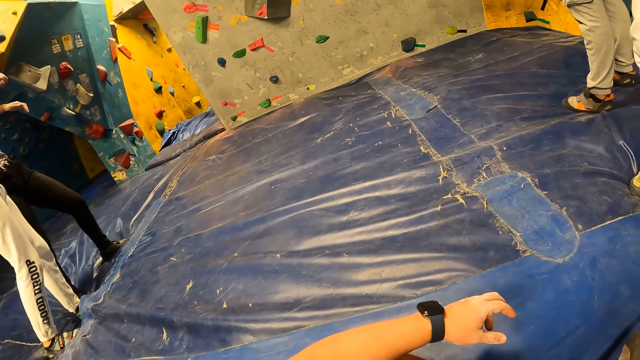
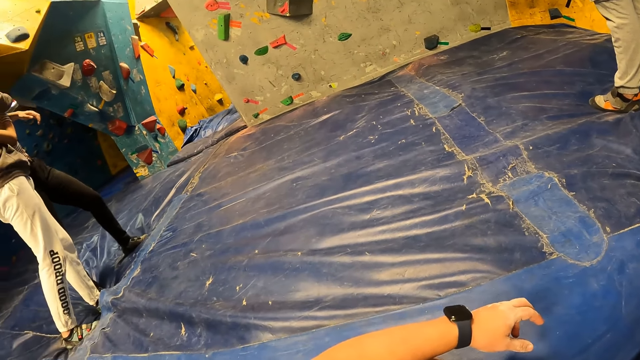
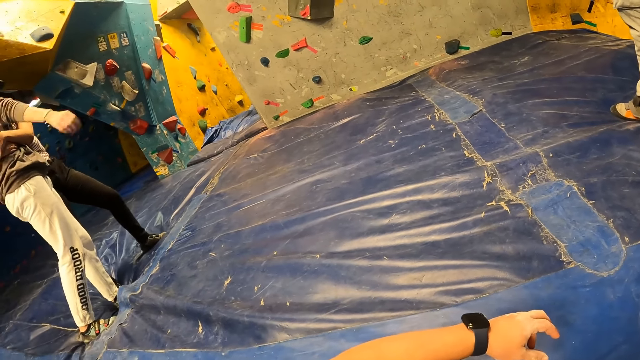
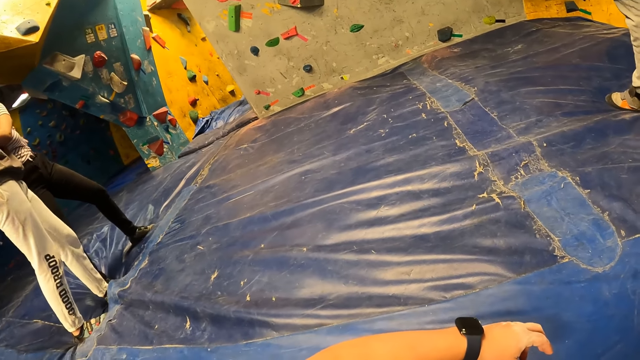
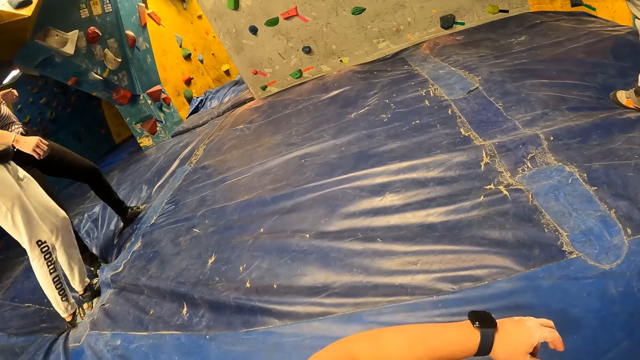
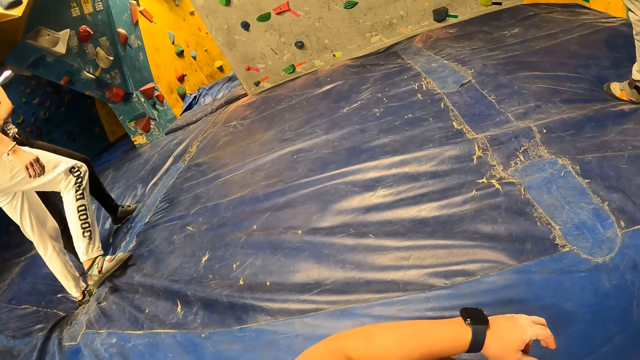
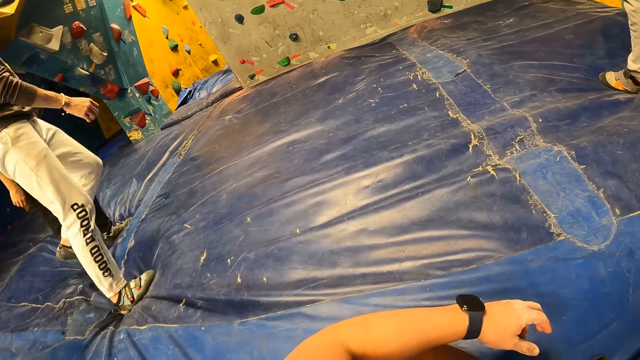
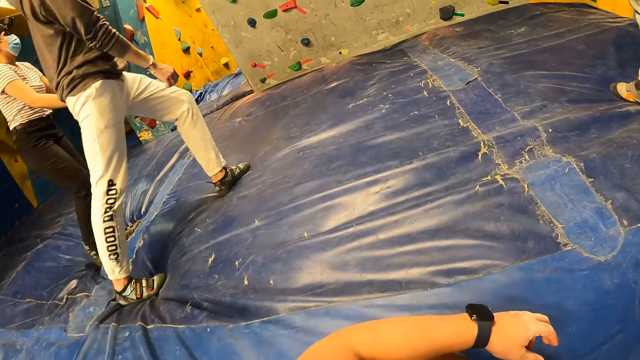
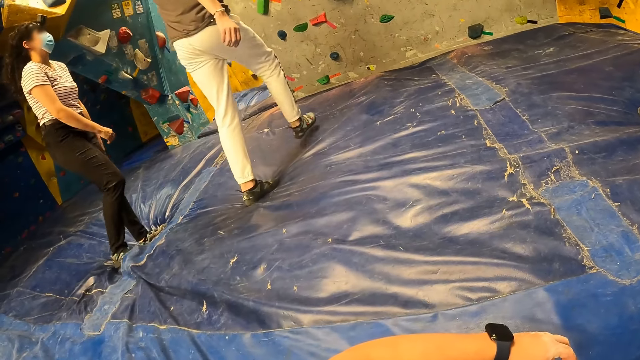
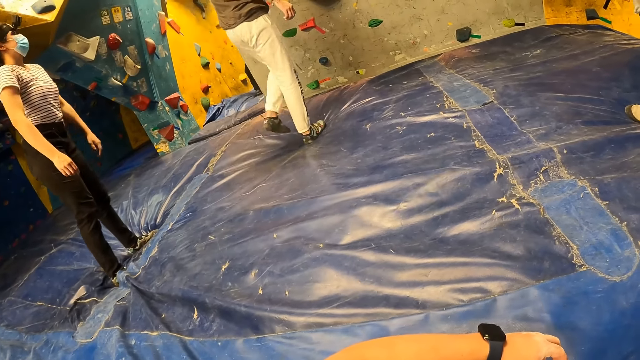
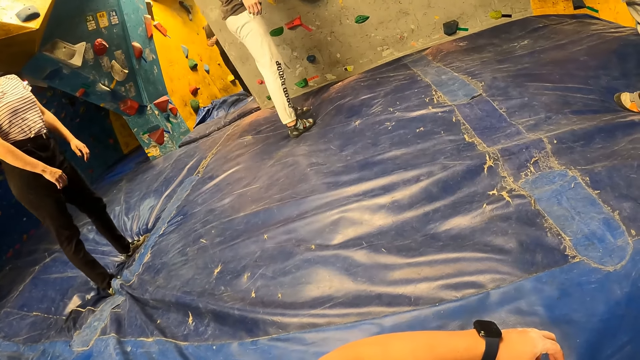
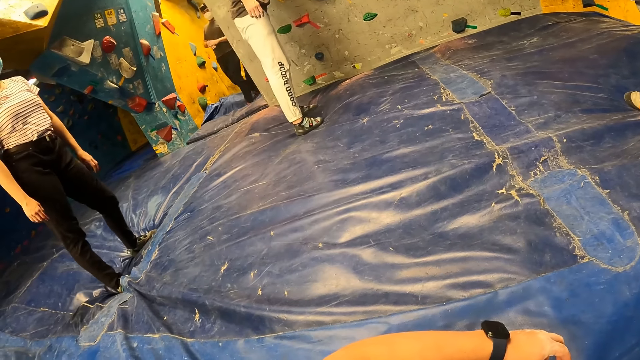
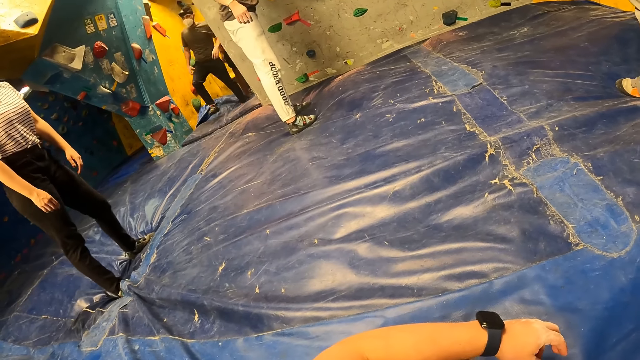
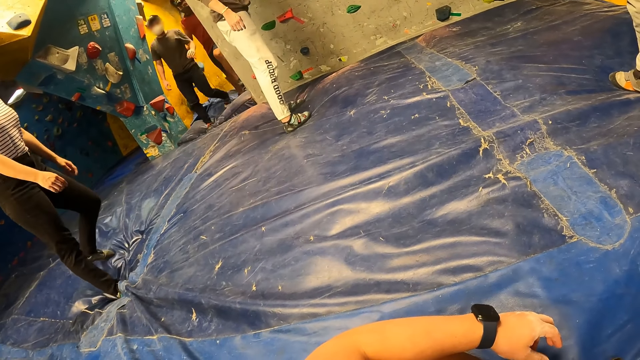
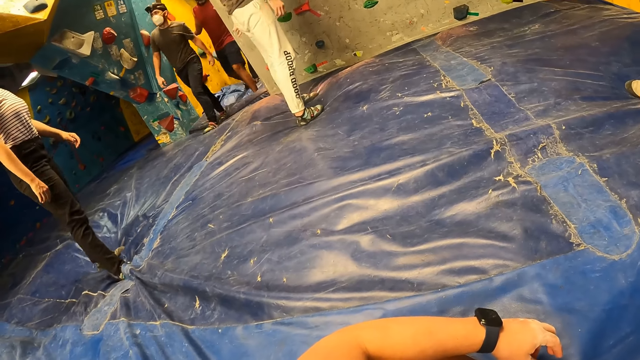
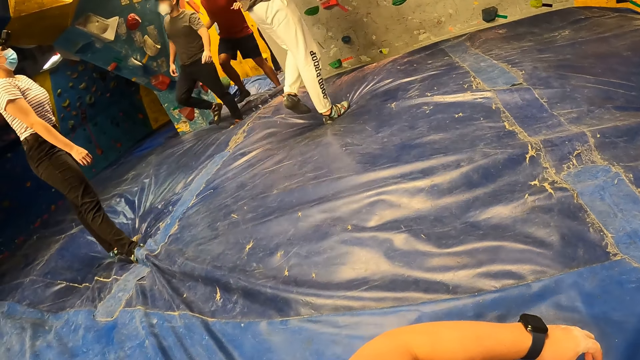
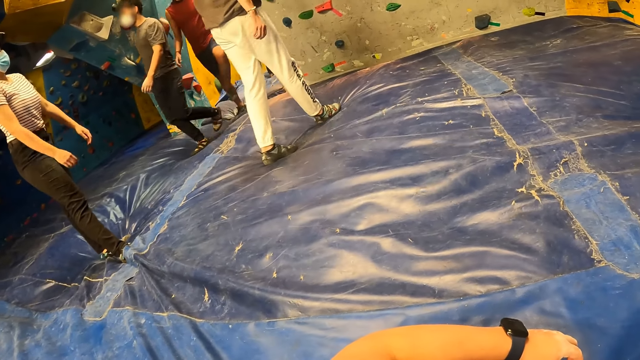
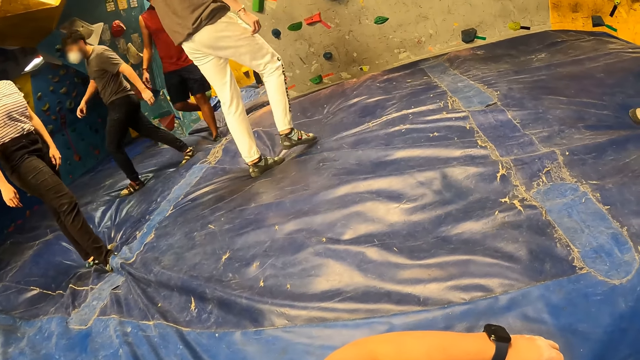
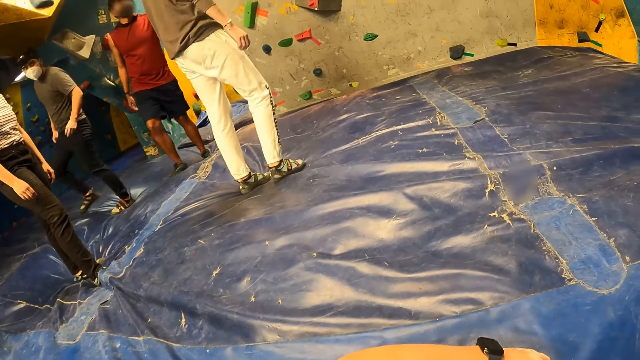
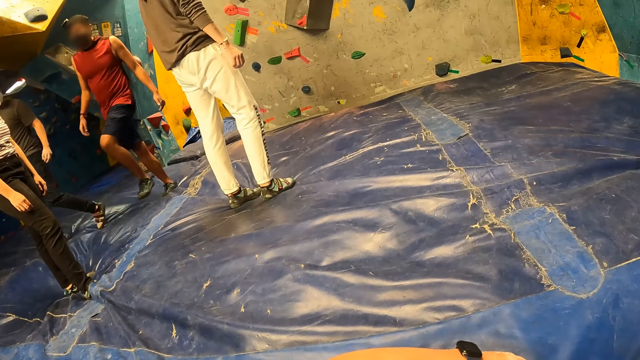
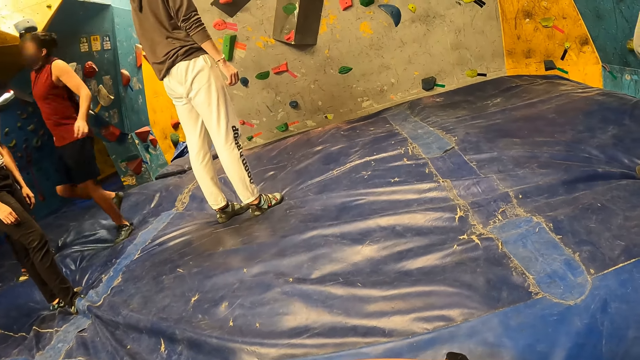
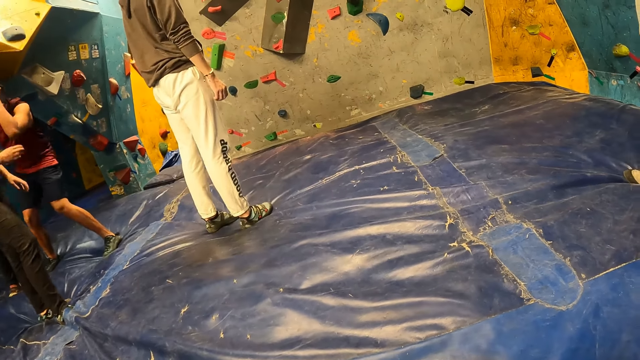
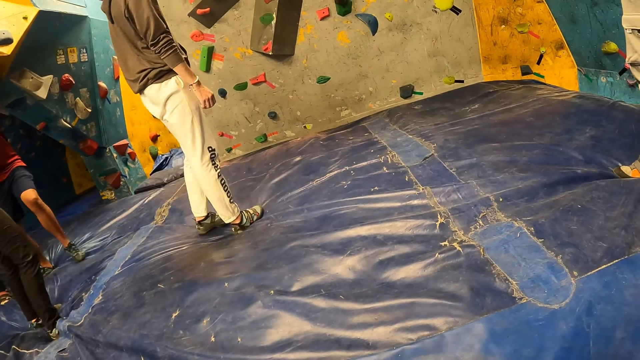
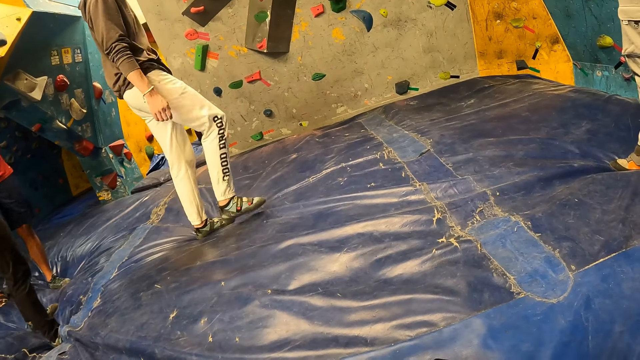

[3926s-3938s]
A person walks on the canvas. The person stands beside the board.

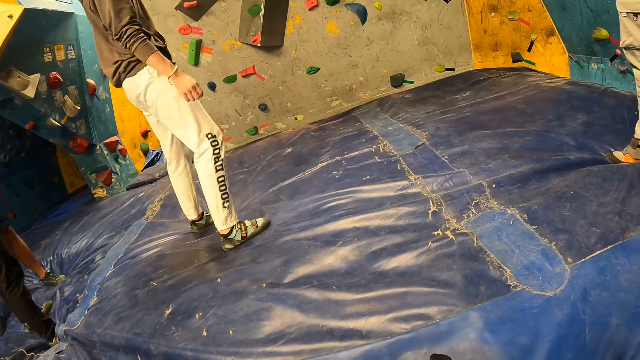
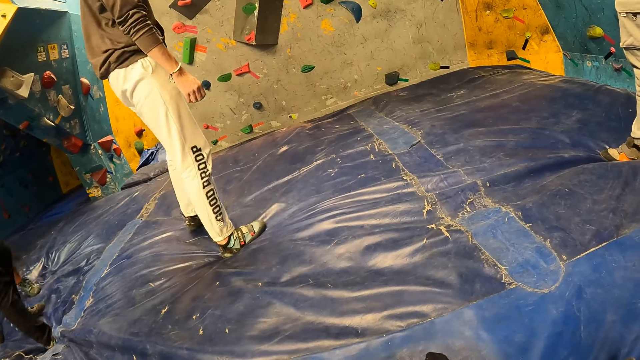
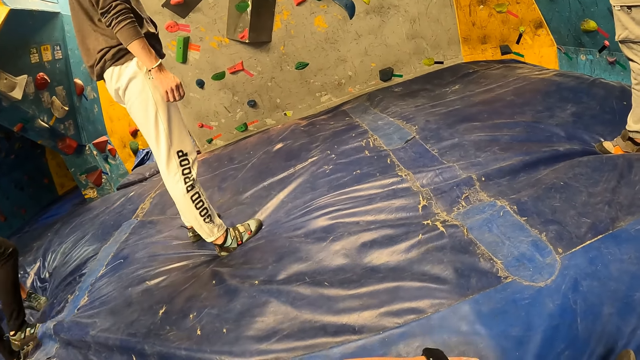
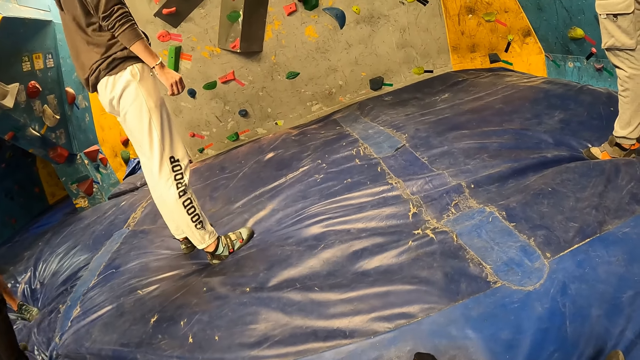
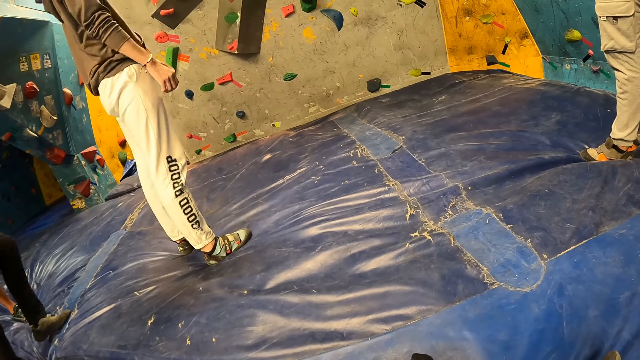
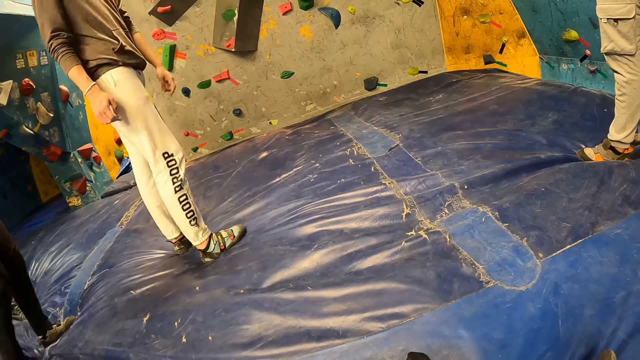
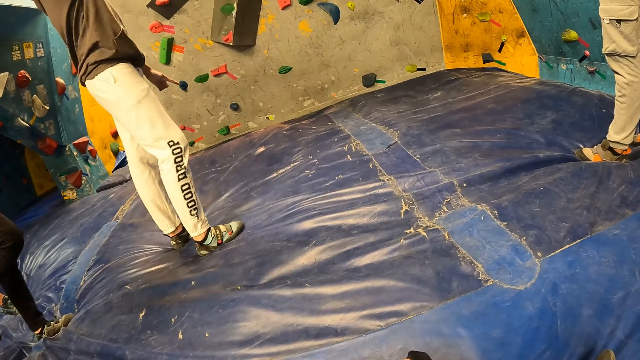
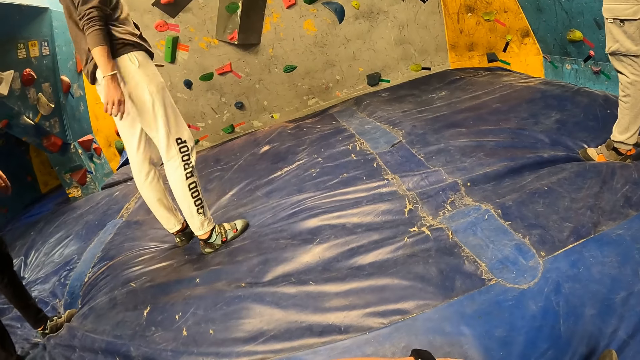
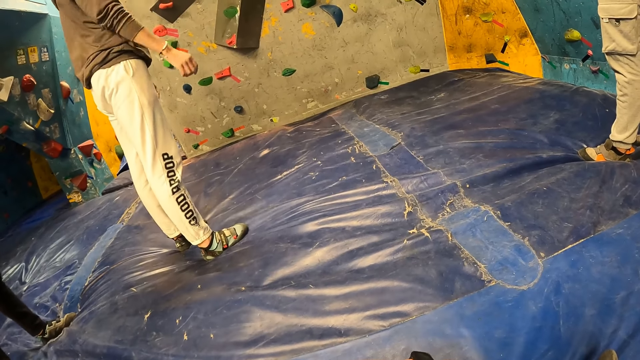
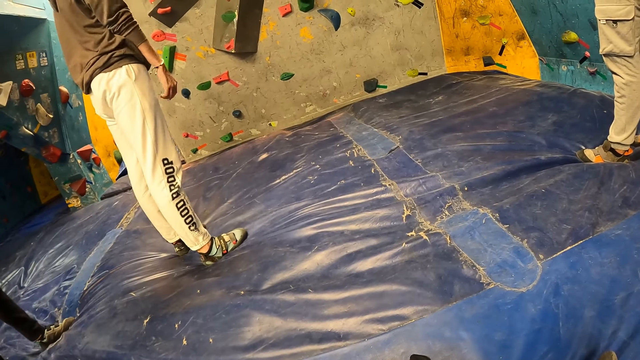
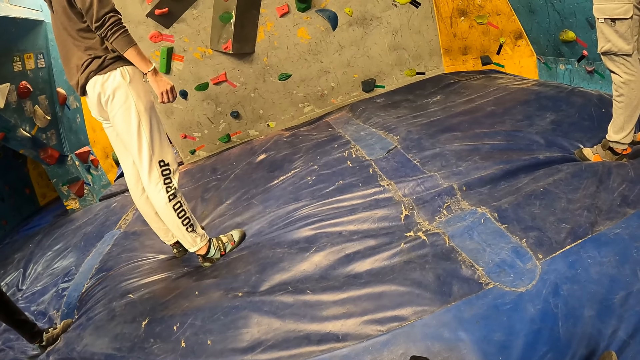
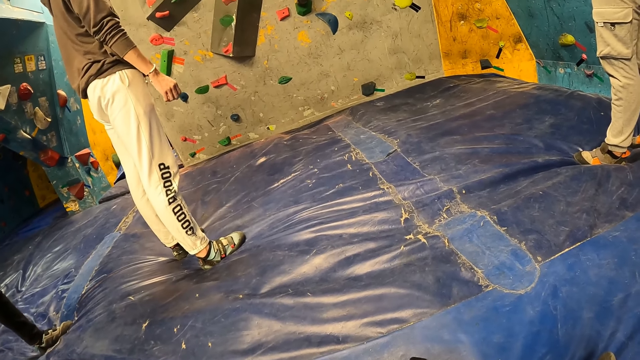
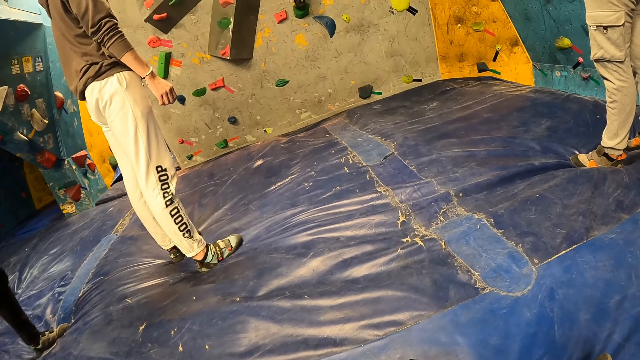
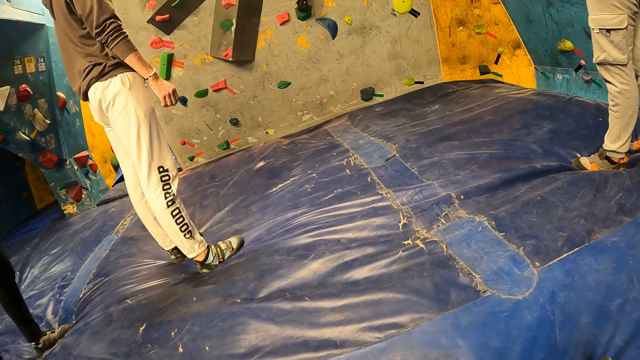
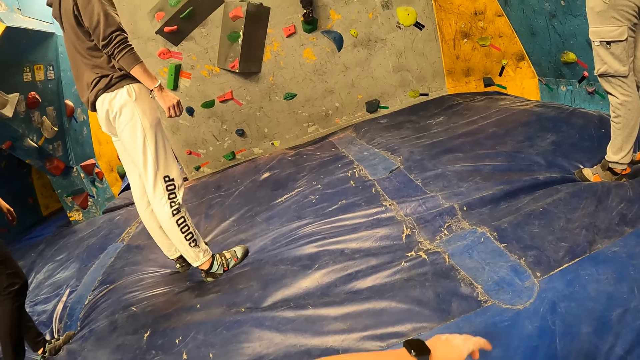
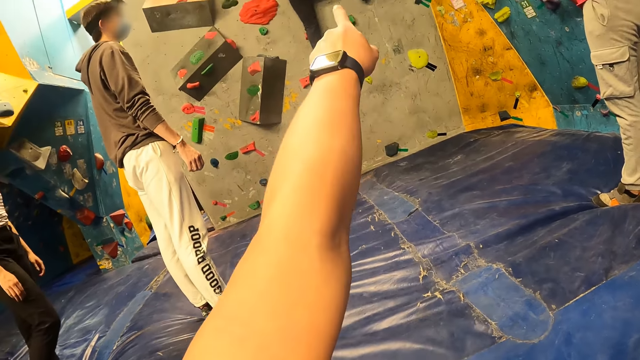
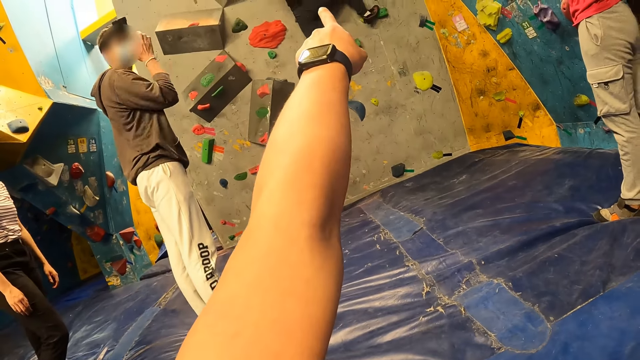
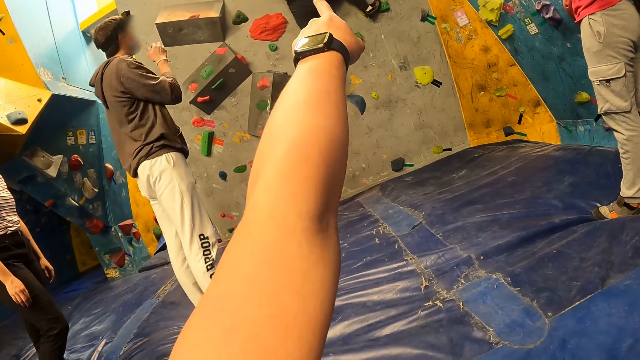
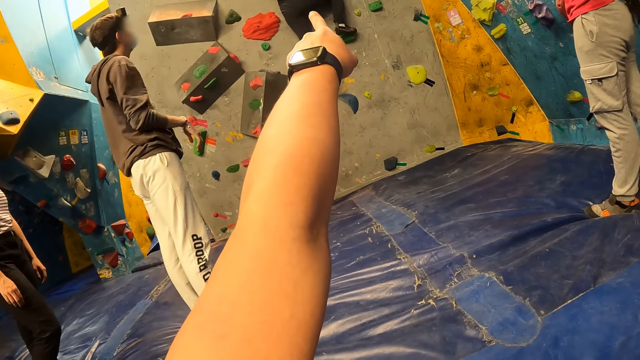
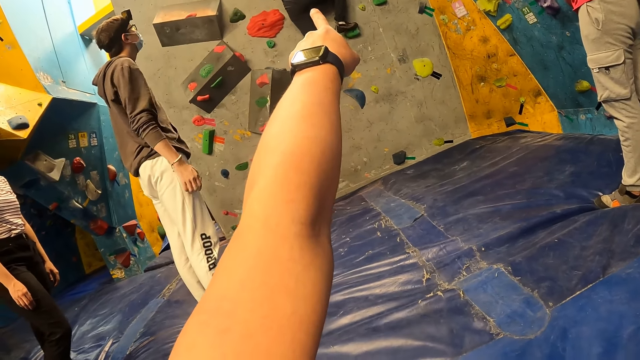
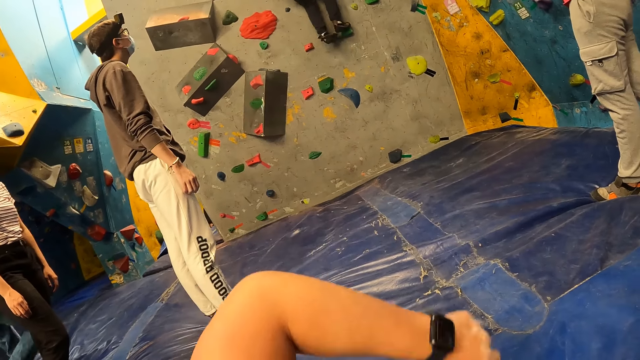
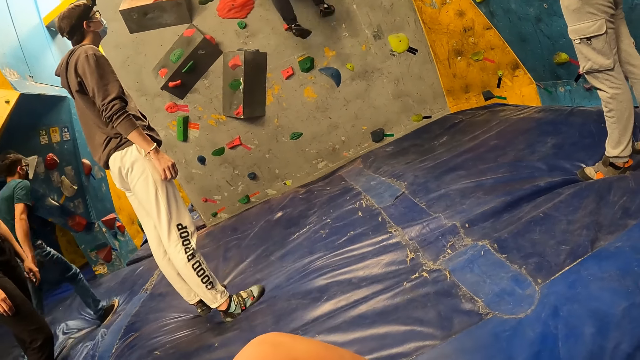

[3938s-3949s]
A person moves both hands. The camera wearer interacts with a man. A woman climbs the wall with hand holds with both hands. The camera wearer points at the board. The woman jumps down on the foam from the wall.
